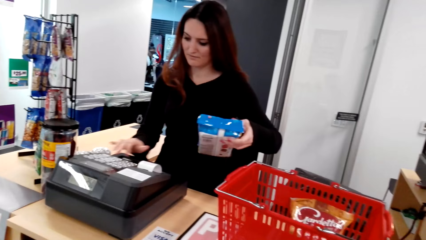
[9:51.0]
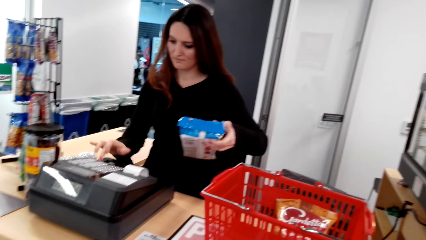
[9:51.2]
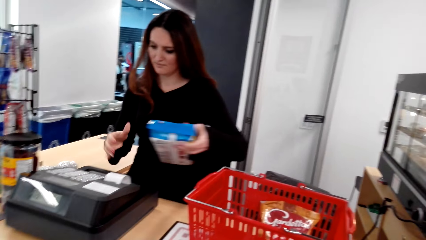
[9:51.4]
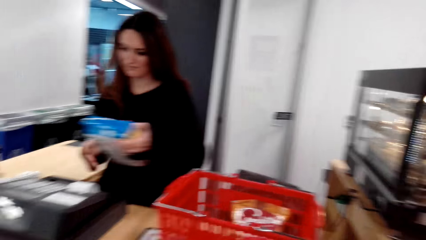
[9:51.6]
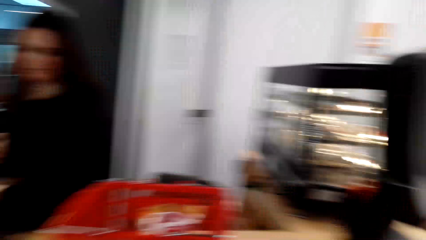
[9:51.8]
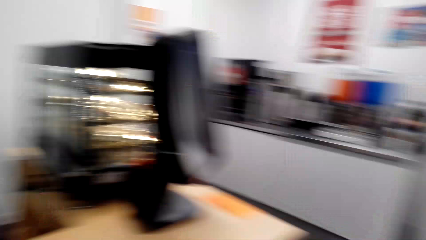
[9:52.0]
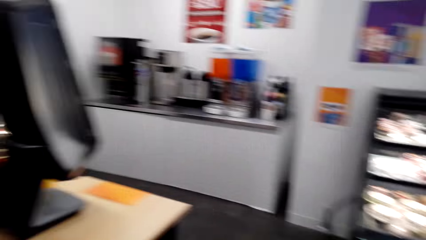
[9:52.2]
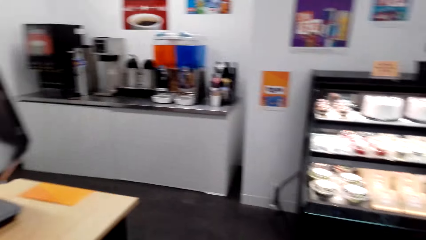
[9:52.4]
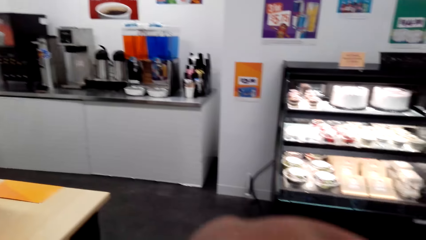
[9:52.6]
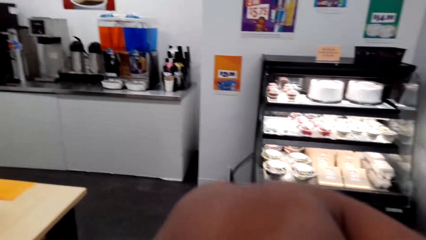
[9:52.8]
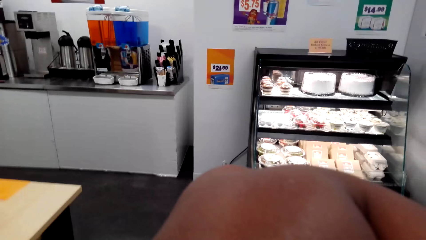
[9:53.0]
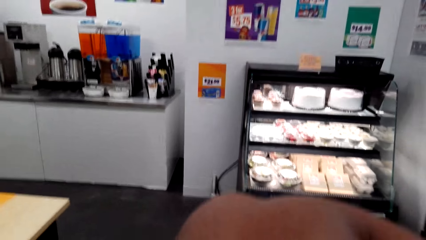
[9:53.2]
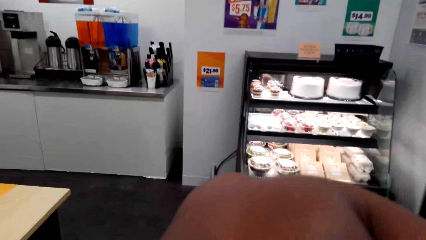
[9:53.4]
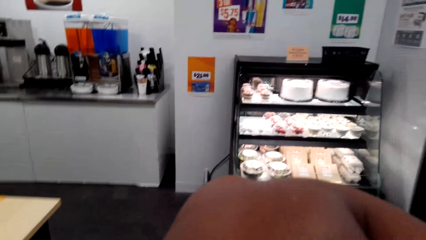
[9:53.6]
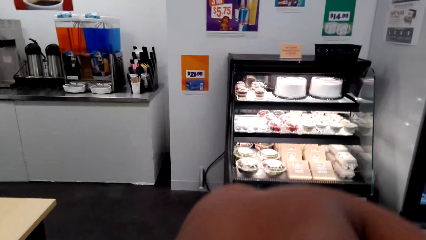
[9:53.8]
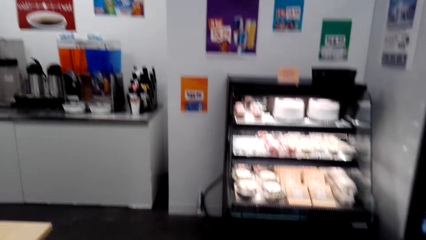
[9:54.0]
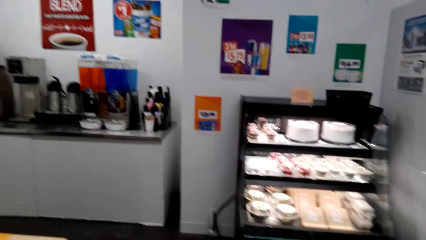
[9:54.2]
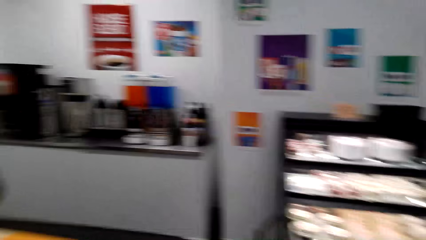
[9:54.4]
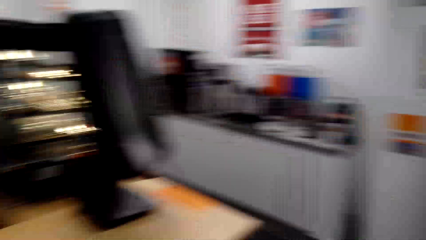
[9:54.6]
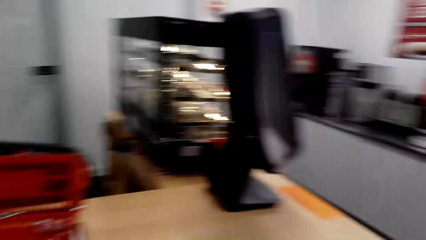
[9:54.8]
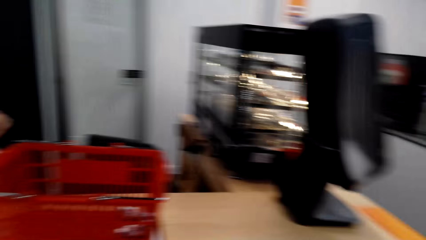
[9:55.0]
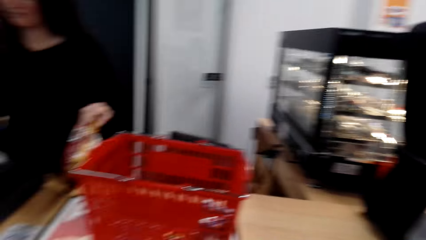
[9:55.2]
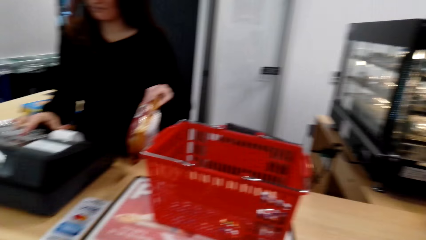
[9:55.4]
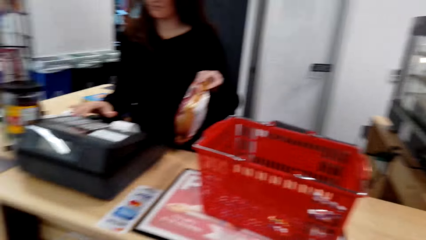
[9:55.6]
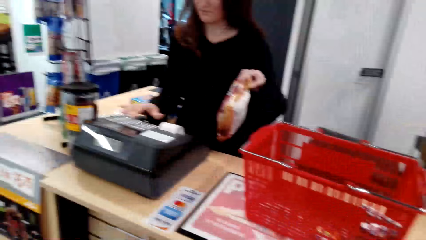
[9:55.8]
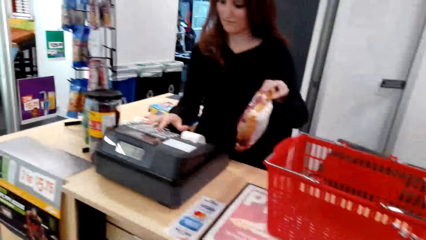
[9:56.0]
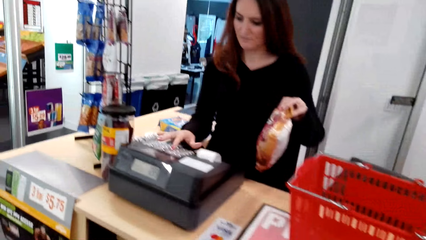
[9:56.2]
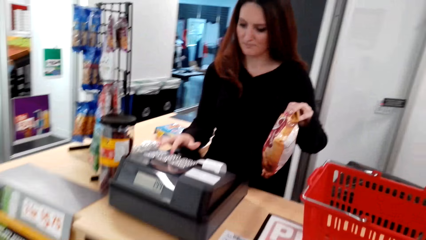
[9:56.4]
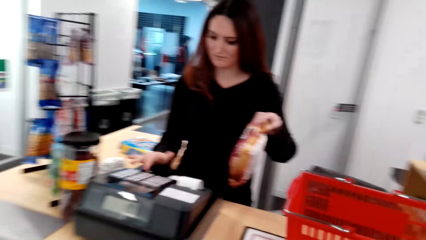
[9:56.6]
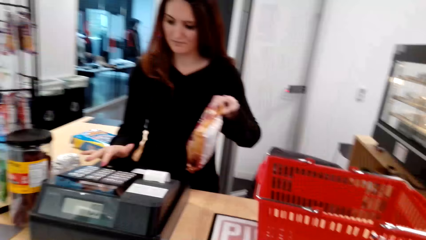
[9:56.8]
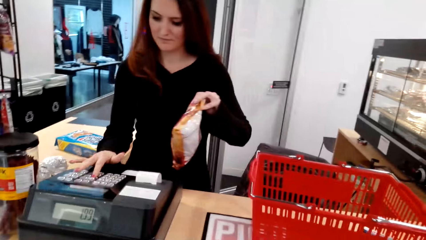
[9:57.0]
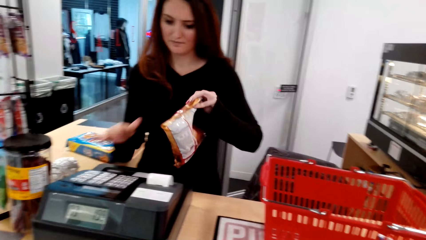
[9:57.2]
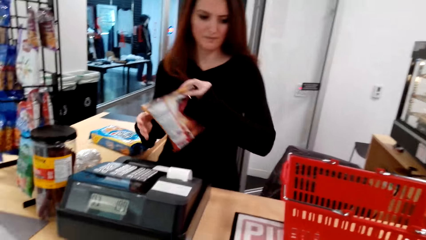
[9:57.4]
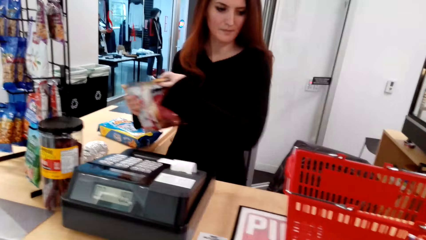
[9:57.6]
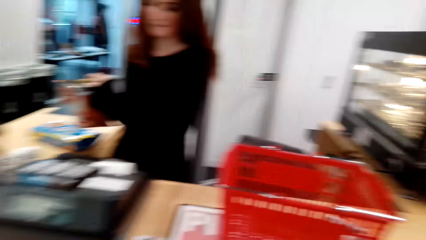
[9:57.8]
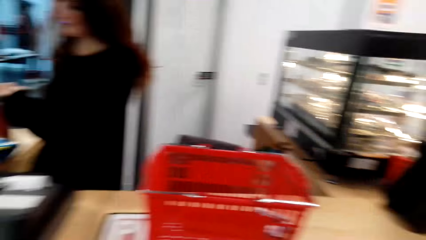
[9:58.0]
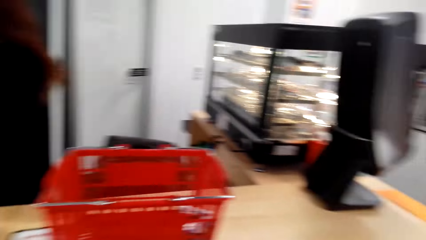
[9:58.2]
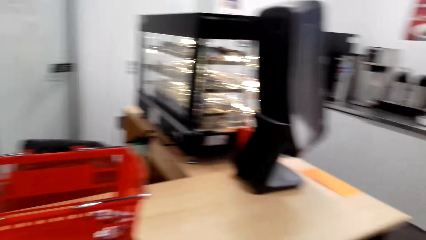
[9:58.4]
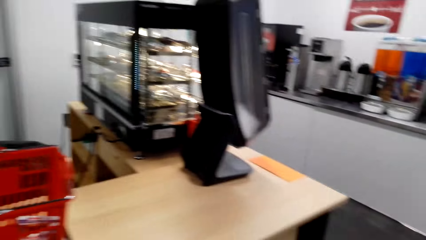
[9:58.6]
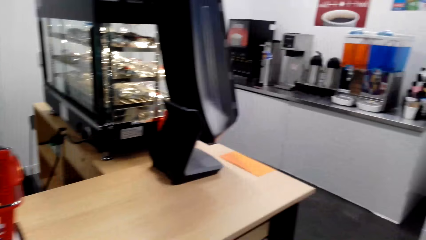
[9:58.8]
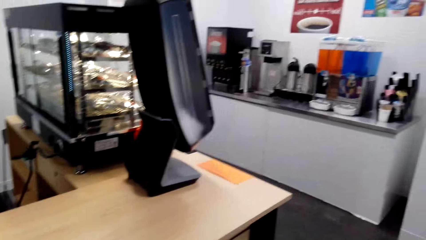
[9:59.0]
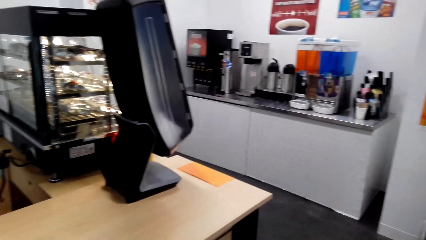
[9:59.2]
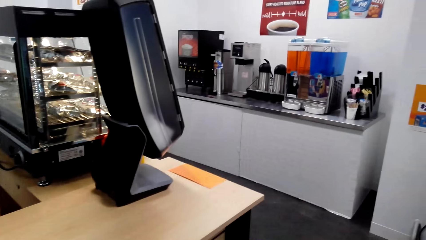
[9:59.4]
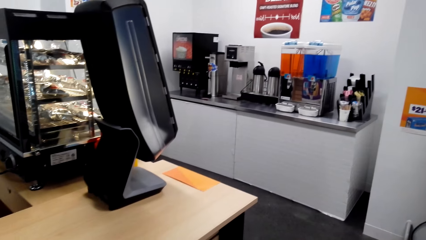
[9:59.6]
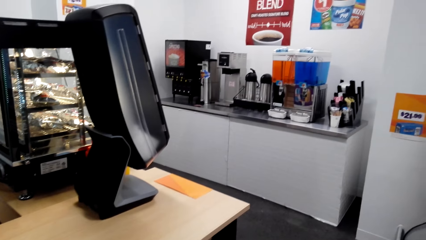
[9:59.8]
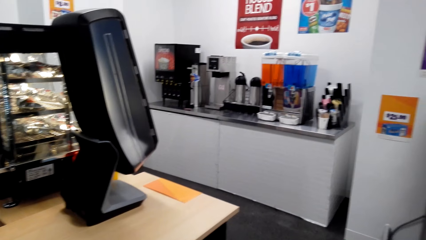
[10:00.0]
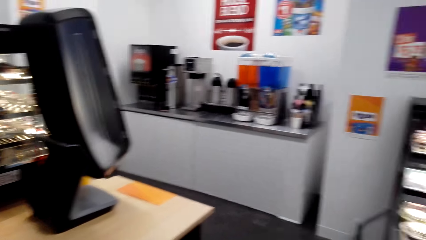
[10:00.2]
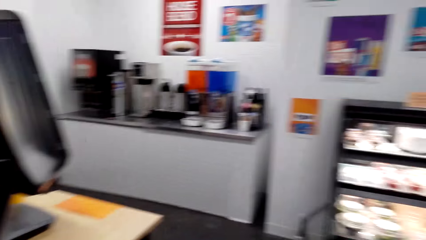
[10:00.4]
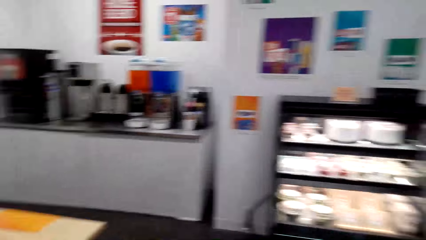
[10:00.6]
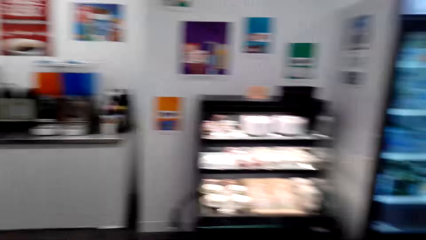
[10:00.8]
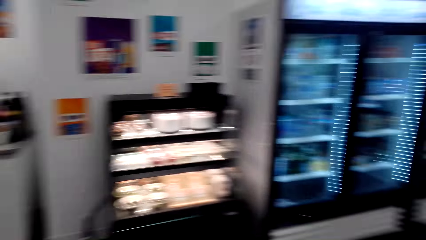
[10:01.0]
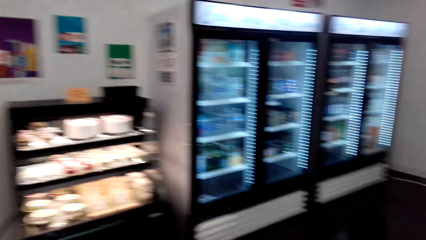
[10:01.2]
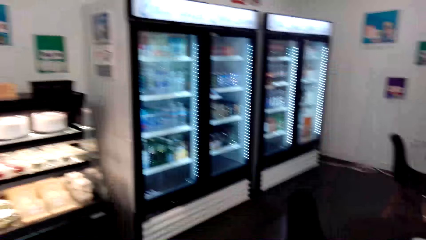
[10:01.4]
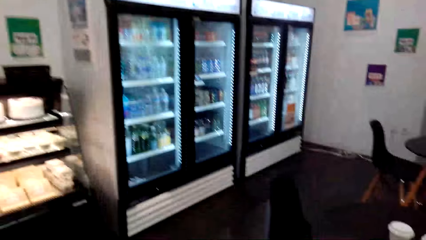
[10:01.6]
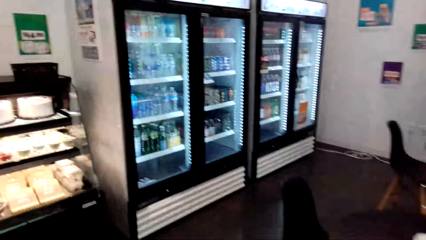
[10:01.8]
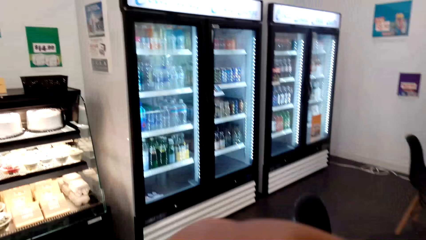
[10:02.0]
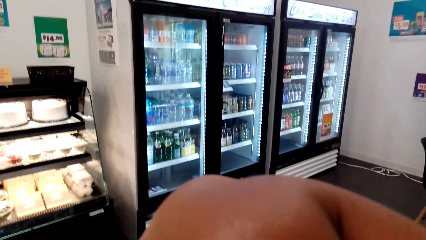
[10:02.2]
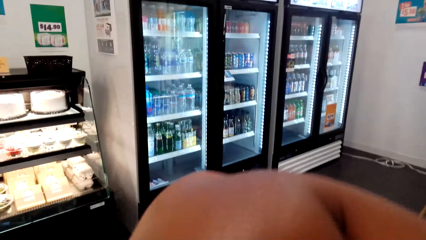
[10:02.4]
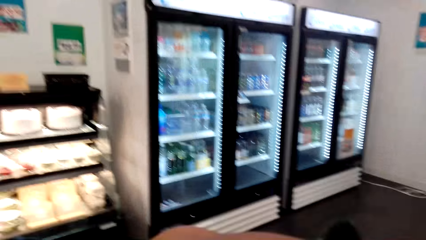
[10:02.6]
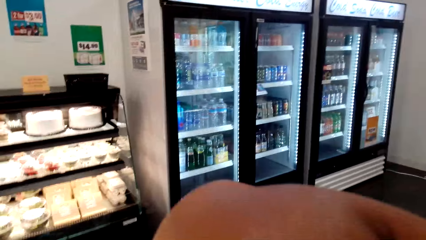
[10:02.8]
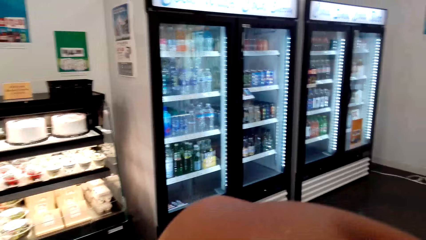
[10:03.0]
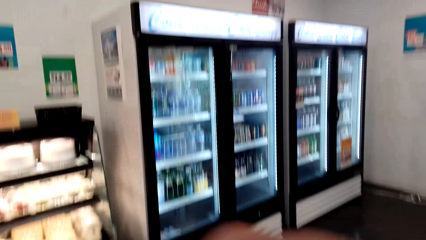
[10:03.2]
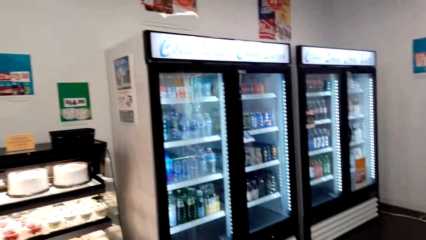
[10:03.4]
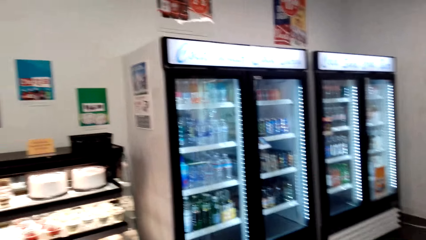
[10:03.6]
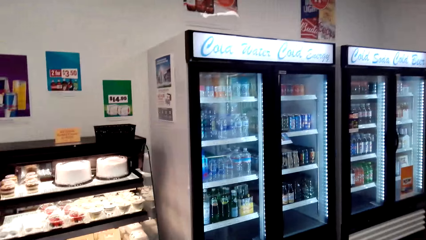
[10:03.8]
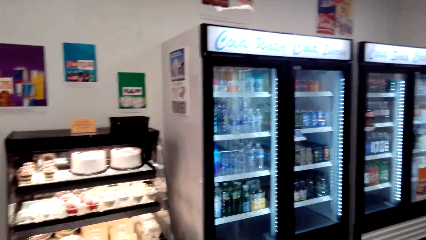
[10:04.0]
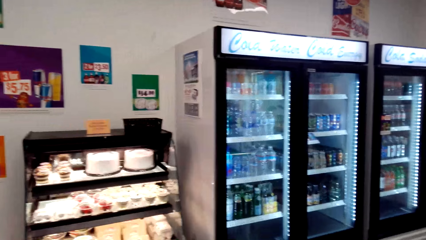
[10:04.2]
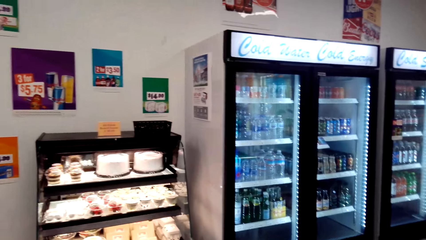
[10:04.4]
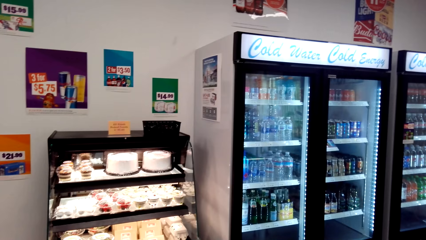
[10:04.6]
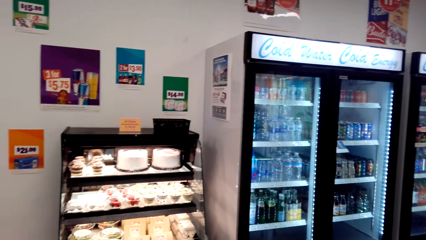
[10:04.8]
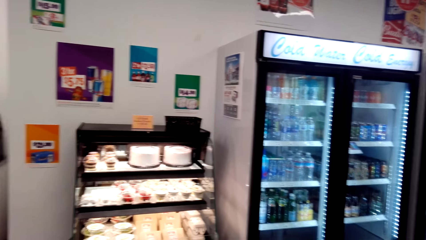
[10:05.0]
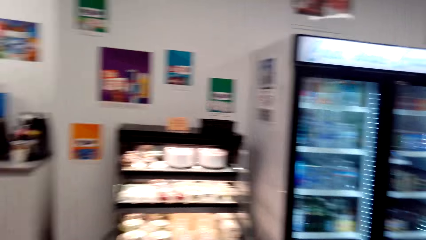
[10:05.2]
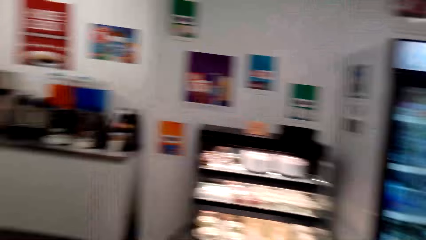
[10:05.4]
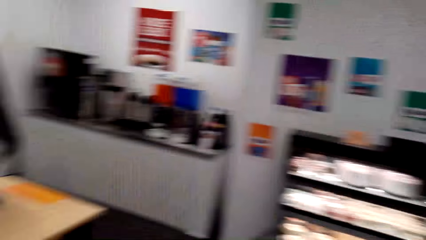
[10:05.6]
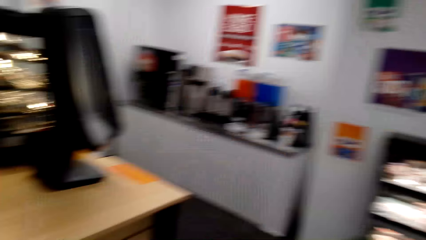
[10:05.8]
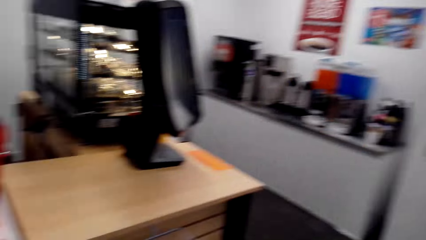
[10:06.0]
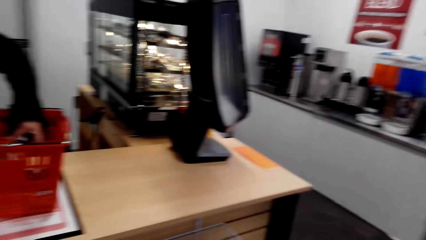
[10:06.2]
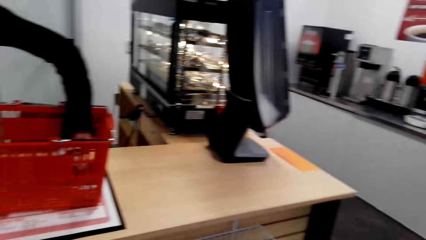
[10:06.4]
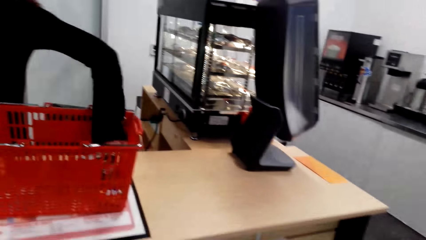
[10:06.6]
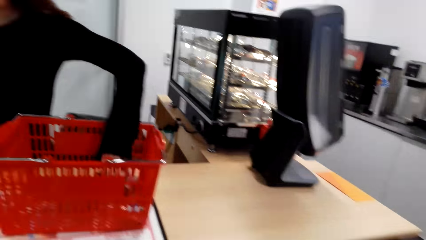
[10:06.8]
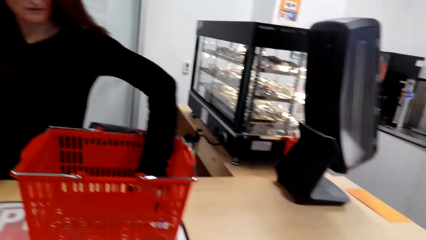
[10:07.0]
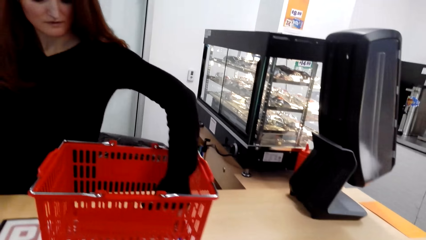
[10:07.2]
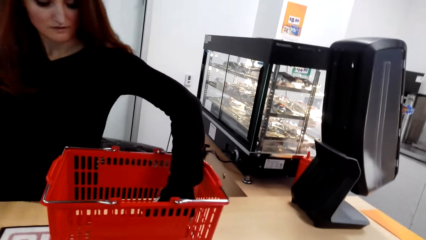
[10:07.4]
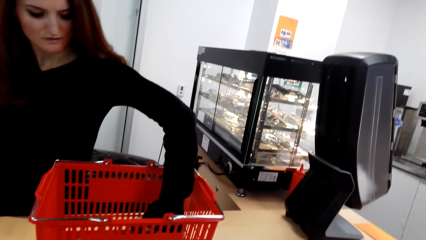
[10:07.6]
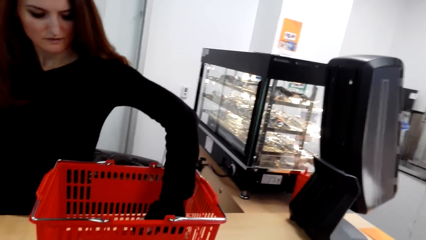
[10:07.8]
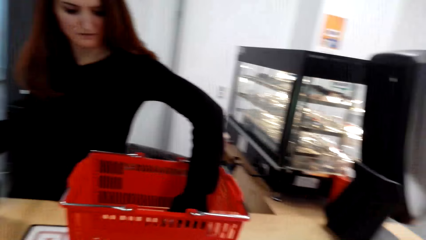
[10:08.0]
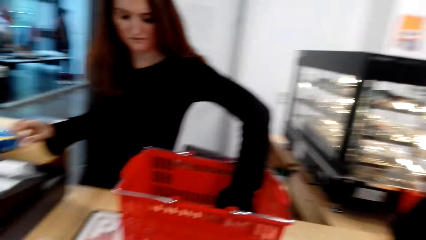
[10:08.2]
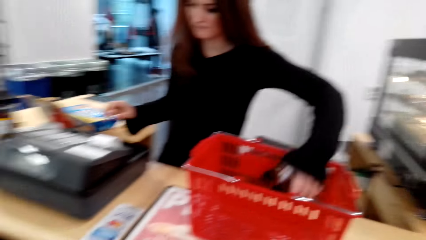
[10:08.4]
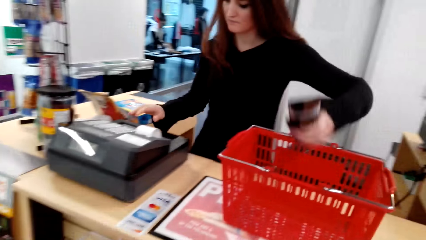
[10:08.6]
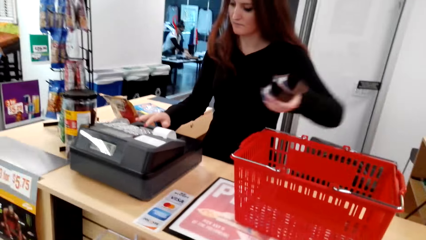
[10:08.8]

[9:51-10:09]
A lady fills the smart cash register. The camera wearer coughs with the hand on the mouth. They look around and raise a hand. The lady keys in the prices of the goods in the basket in the machine, fills the smart cash register, and places something aside. The camera wearer looks around. They cough with the hand on the mouth, raise a hand, and look around. The lady keys in the prices of the goods in the basket in the machine.
